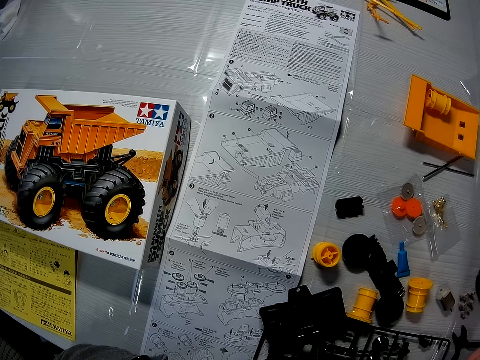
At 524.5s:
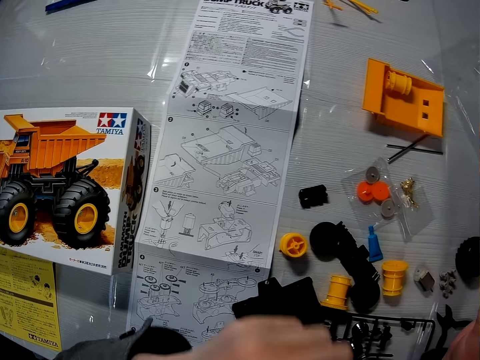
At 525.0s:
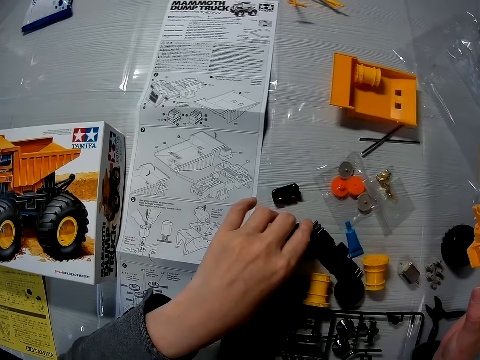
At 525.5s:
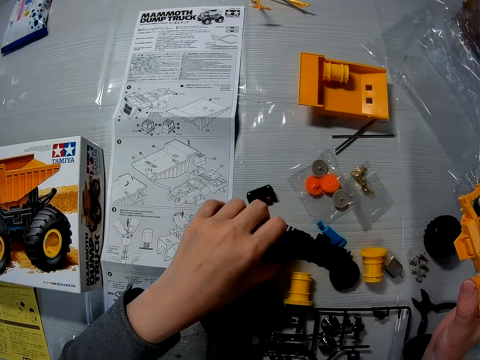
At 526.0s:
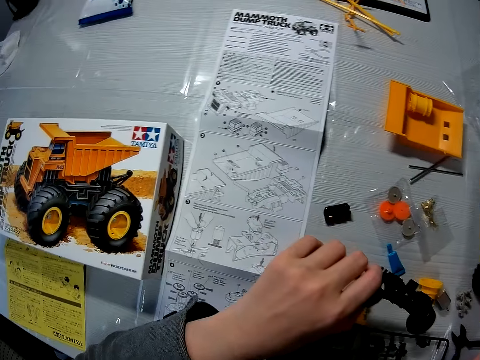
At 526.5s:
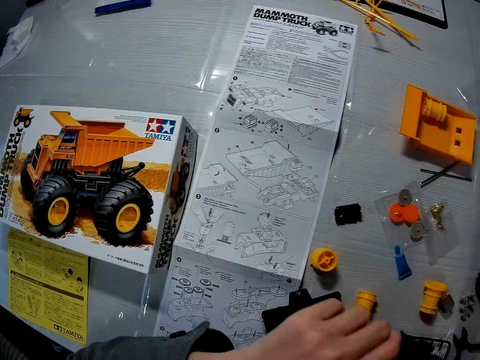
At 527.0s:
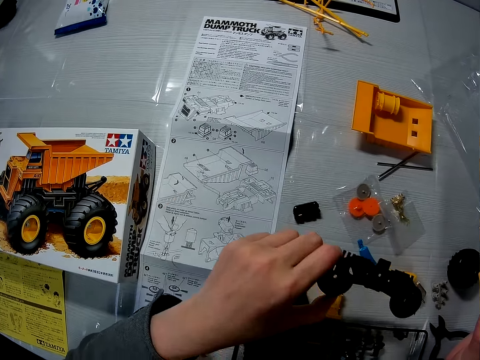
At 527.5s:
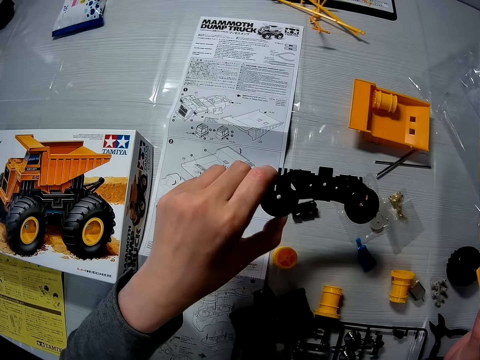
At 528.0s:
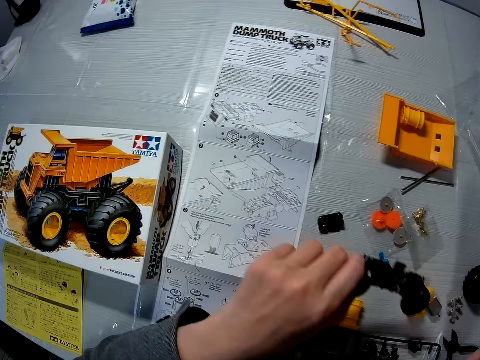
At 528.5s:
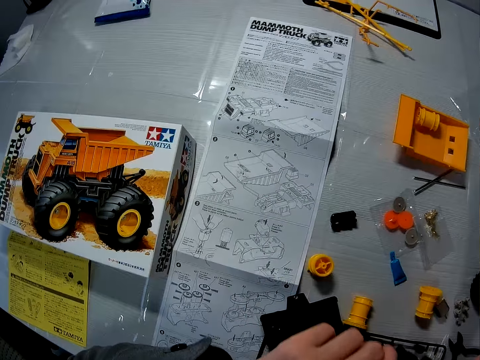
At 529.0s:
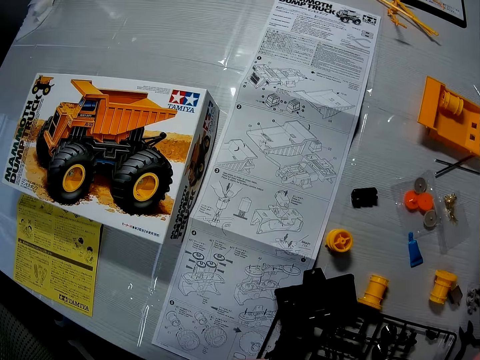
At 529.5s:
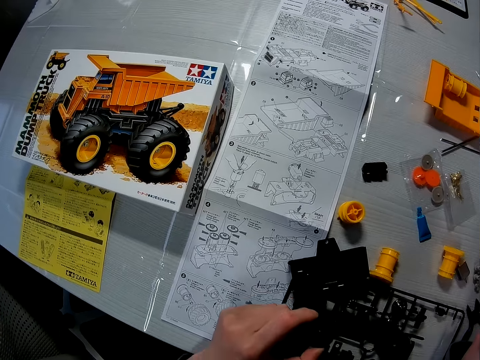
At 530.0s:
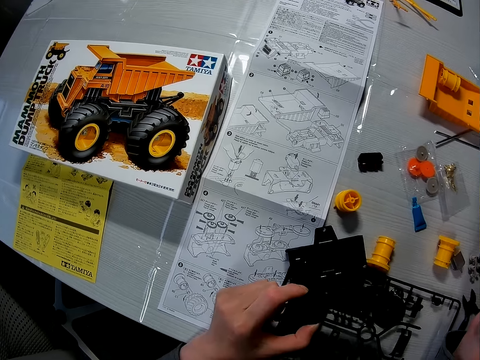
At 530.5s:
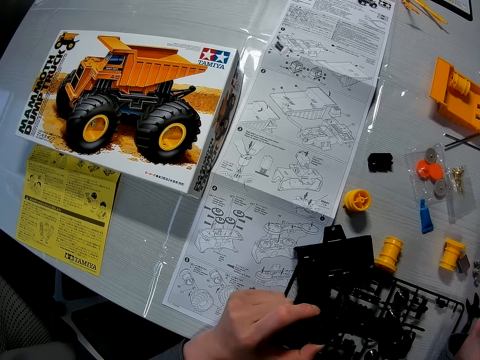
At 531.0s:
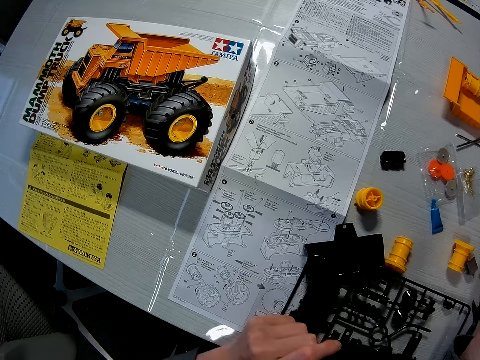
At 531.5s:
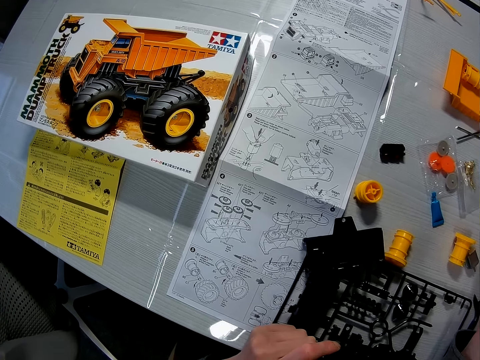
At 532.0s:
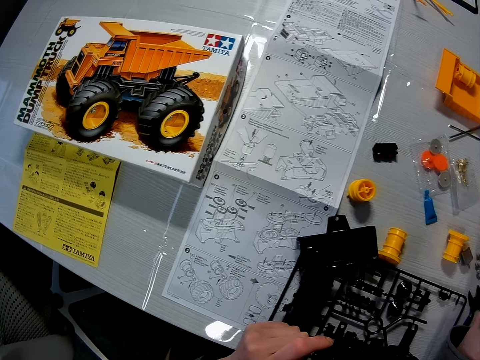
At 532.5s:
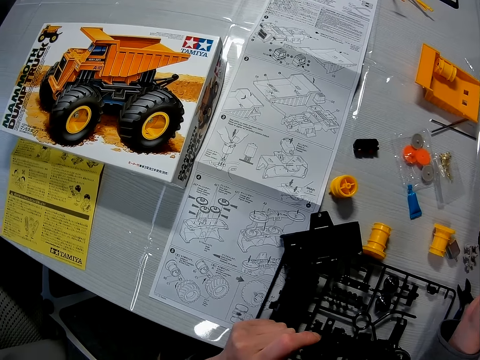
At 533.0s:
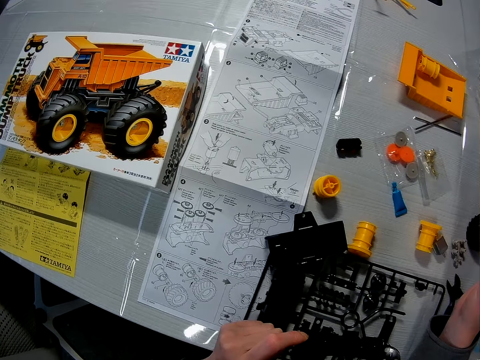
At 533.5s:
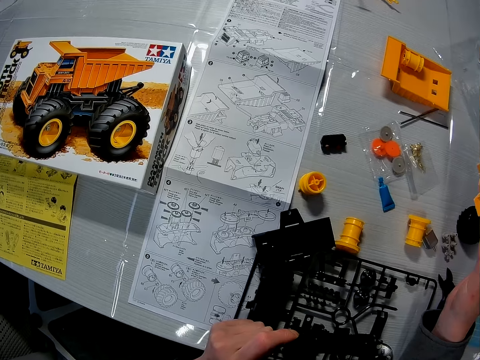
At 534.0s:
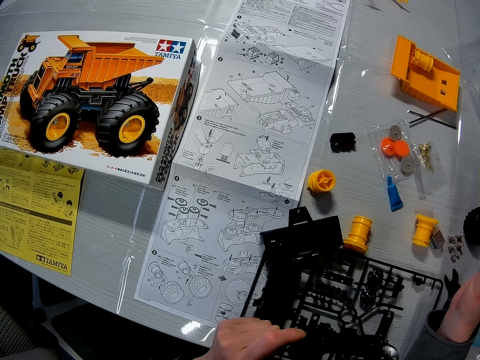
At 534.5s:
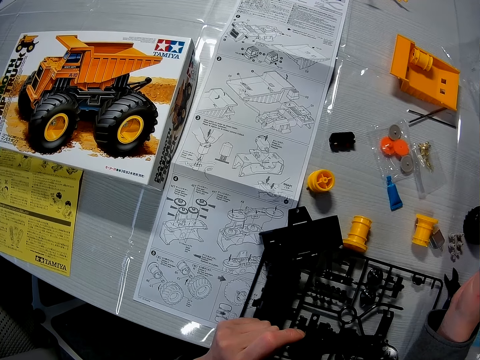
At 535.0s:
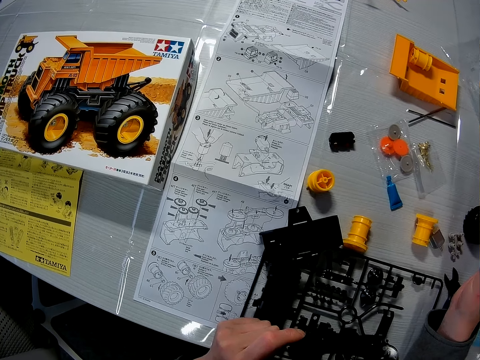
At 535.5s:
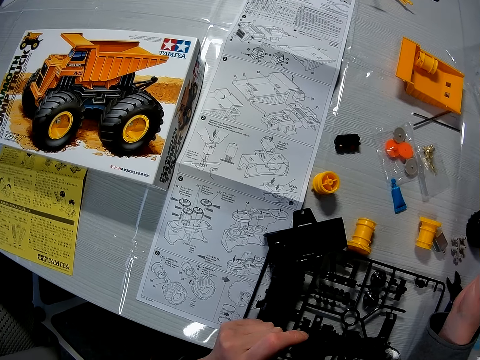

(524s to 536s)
The camera wearer picks up a toy component from the table.

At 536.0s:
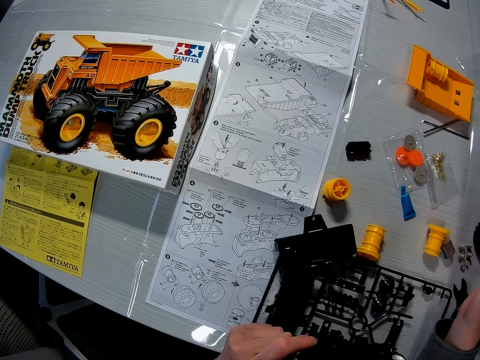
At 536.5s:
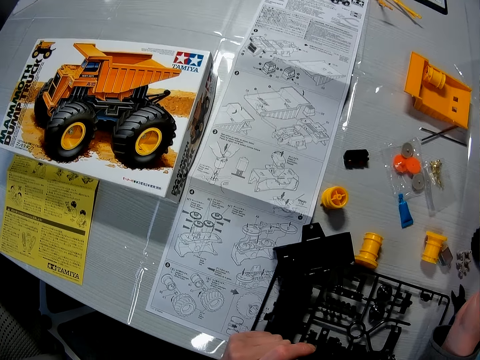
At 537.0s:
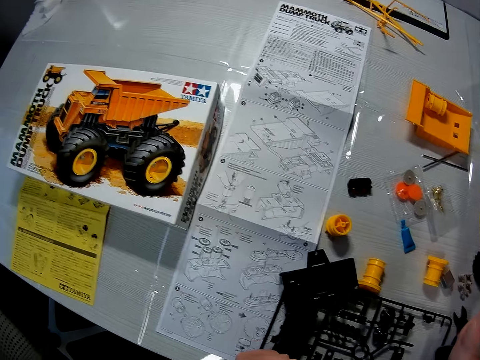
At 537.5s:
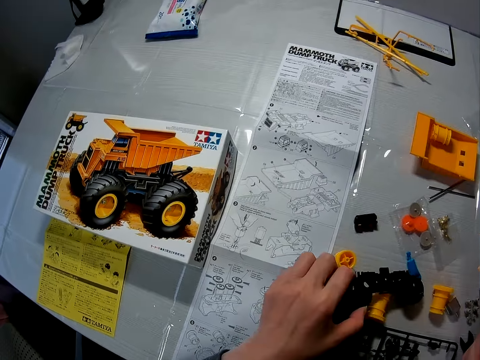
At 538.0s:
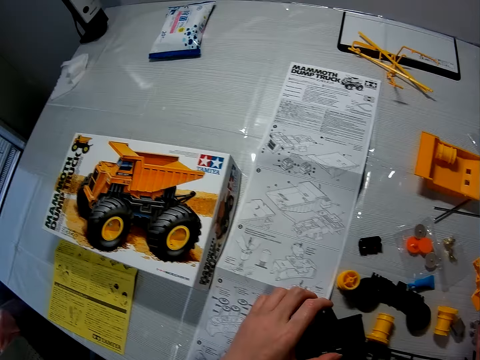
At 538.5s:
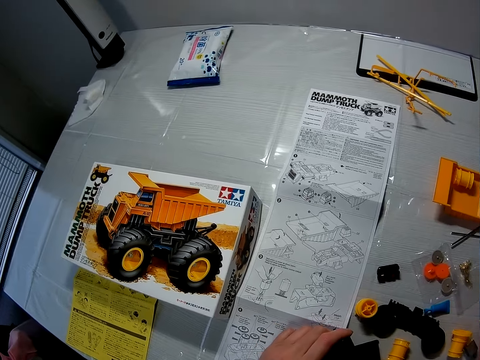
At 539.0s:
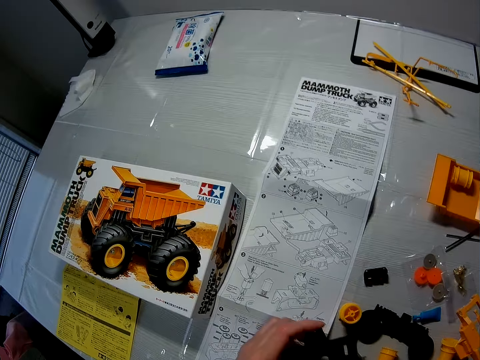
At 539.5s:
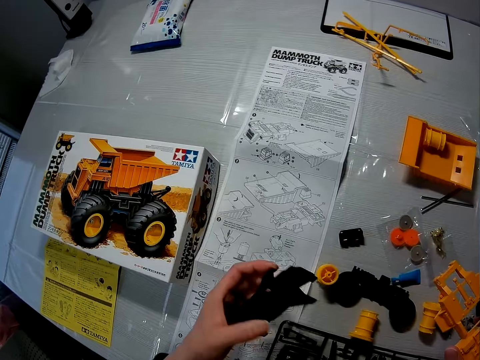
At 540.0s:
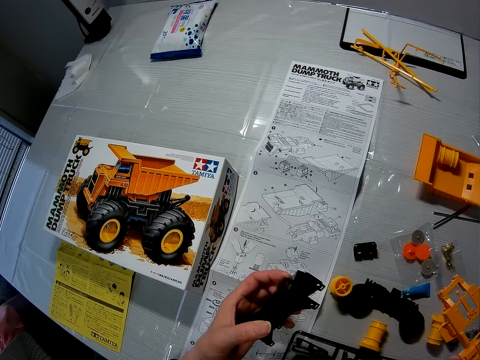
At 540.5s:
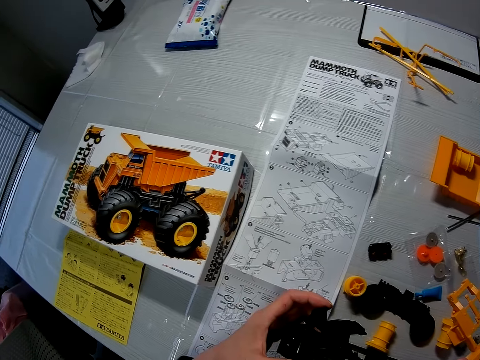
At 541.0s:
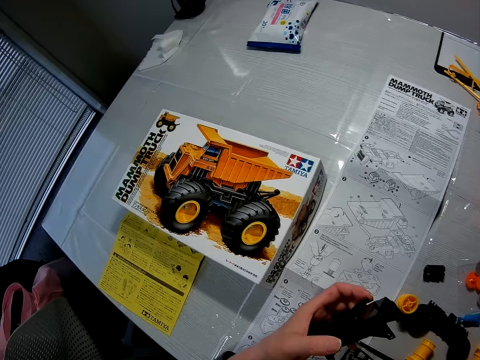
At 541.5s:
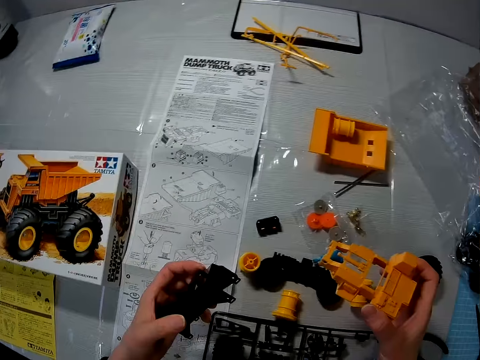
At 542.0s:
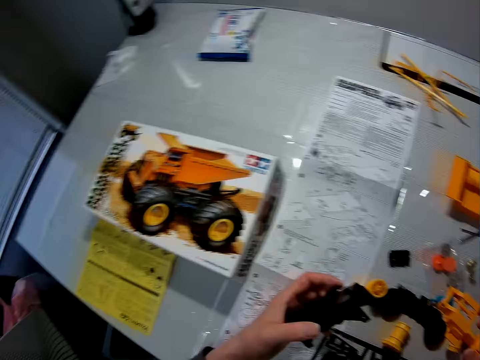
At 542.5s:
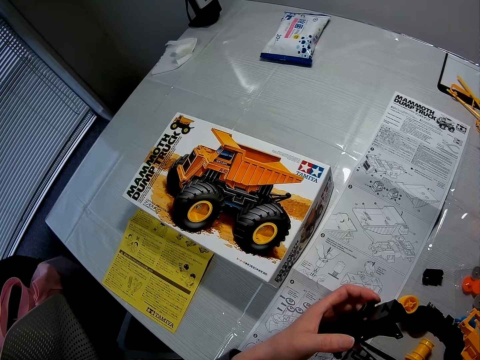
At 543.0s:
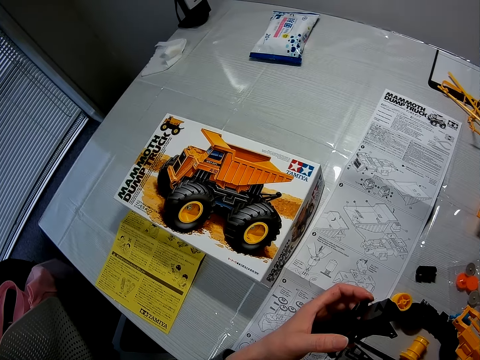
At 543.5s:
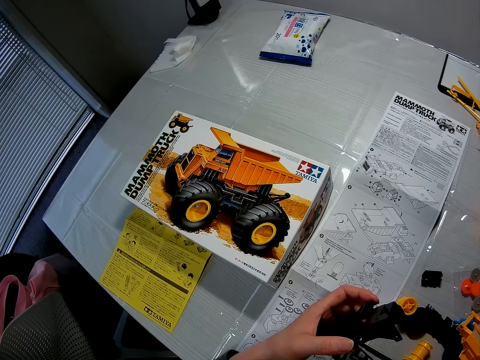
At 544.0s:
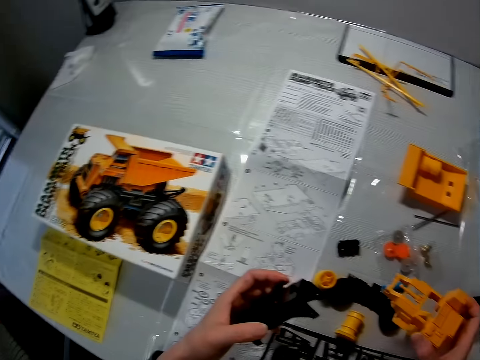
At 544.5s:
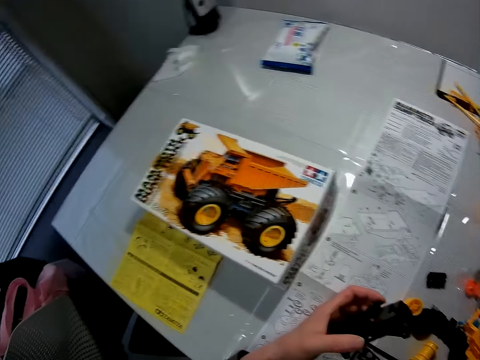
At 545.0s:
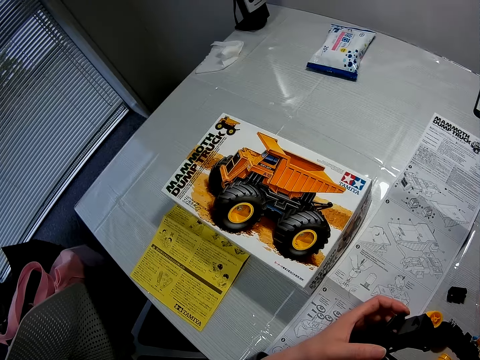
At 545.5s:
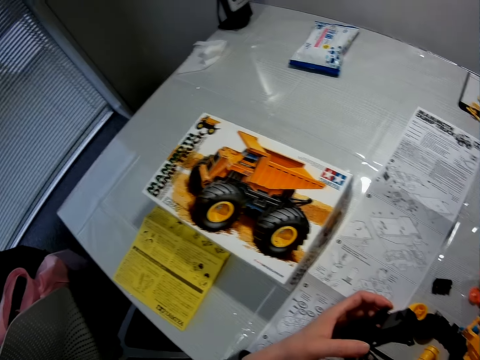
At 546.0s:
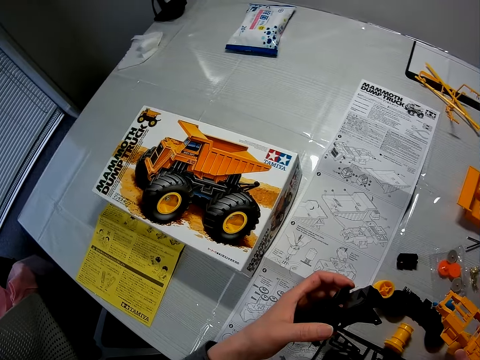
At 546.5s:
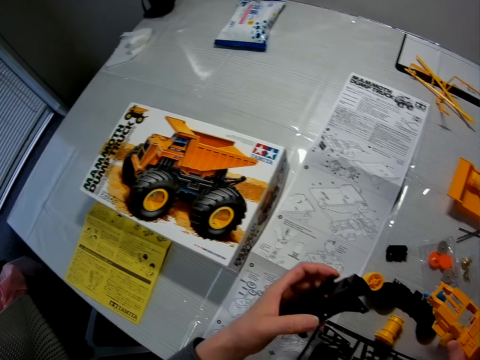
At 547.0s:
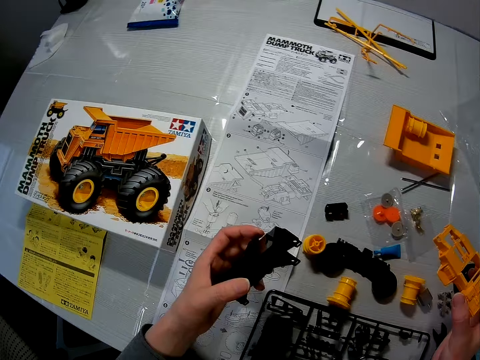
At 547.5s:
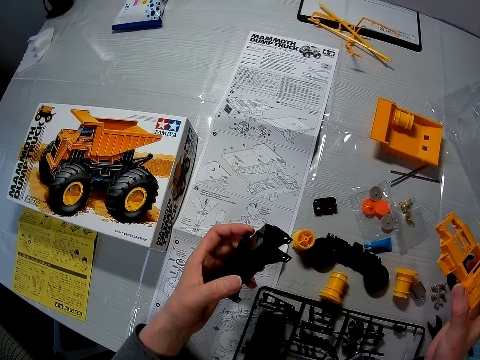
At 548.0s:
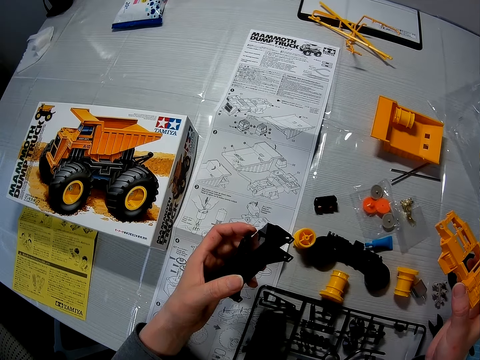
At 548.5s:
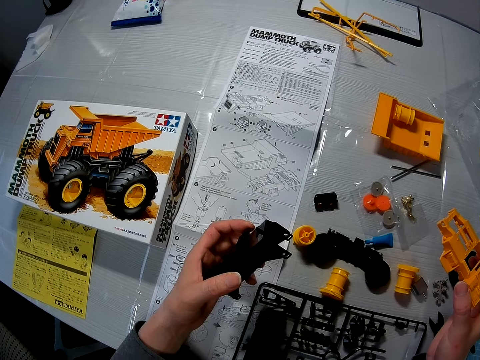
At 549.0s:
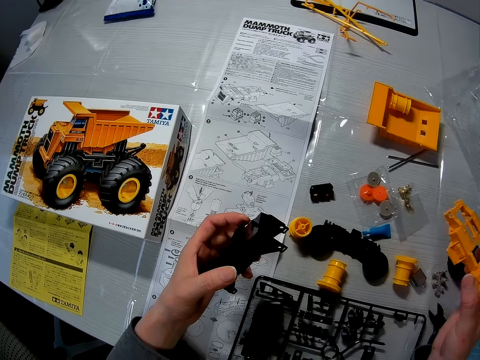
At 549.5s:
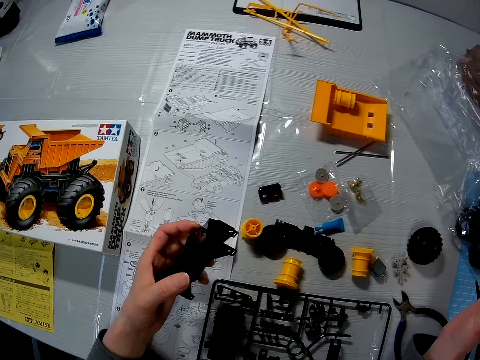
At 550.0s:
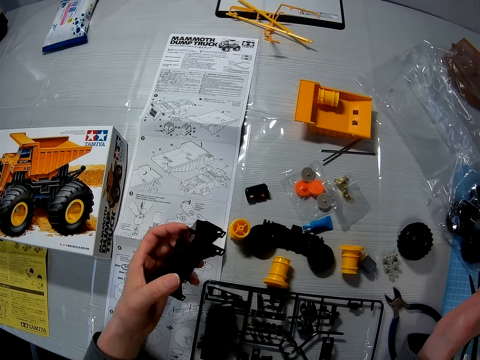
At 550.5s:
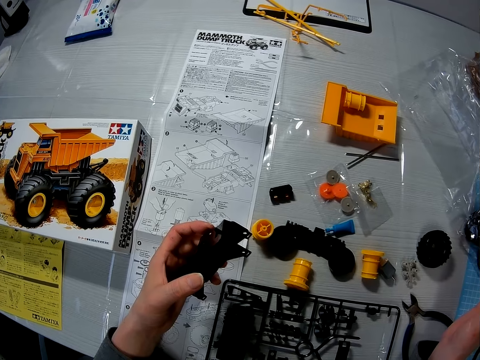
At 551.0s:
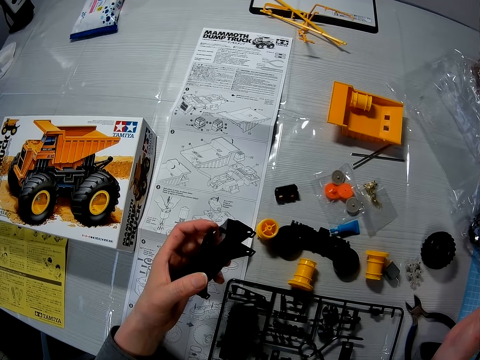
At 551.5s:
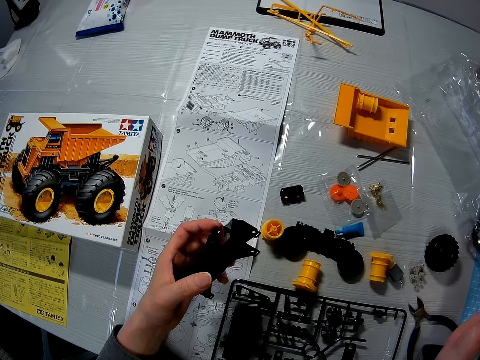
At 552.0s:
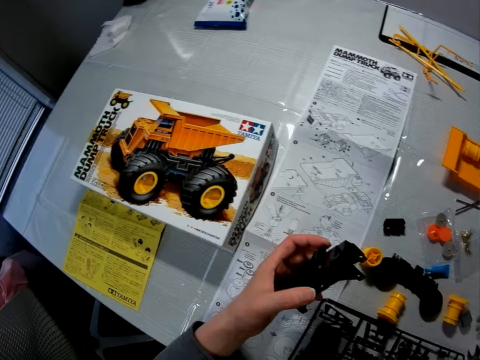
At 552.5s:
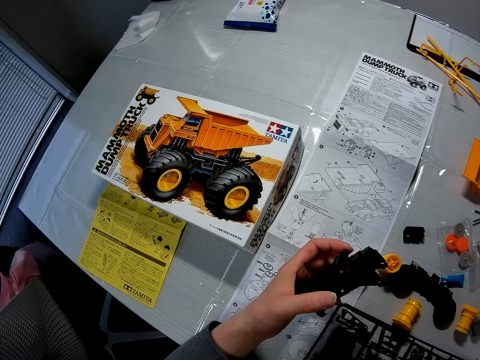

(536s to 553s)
The camera wearer drops the toy component on the table. They pick up a toy component from the table.
